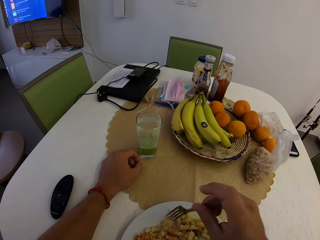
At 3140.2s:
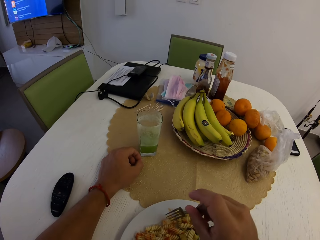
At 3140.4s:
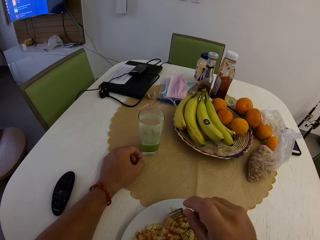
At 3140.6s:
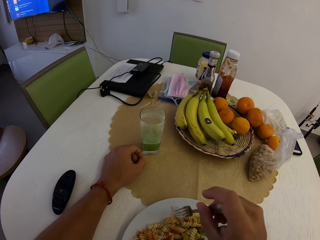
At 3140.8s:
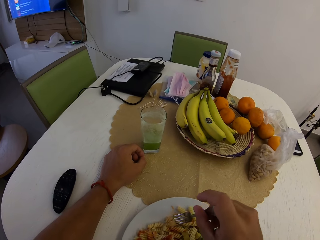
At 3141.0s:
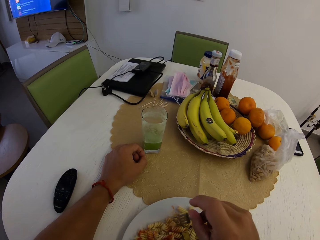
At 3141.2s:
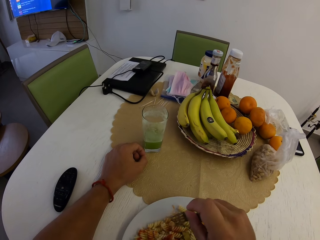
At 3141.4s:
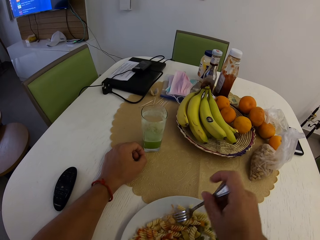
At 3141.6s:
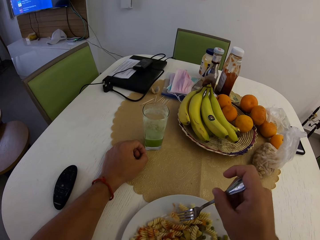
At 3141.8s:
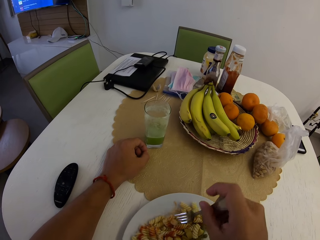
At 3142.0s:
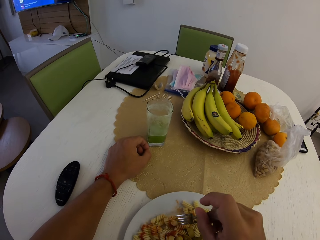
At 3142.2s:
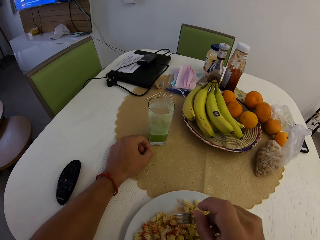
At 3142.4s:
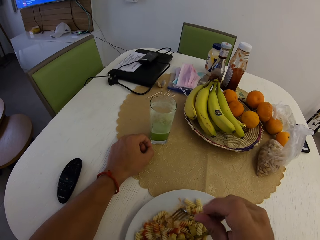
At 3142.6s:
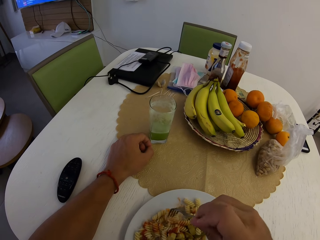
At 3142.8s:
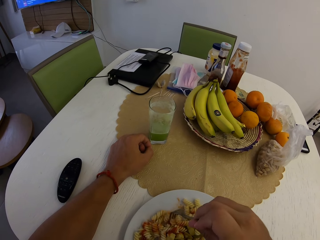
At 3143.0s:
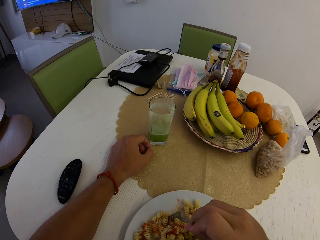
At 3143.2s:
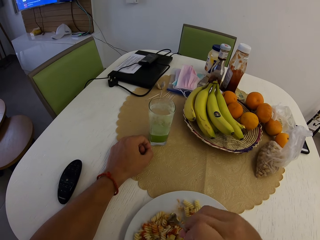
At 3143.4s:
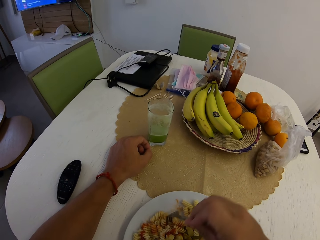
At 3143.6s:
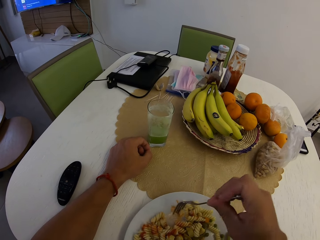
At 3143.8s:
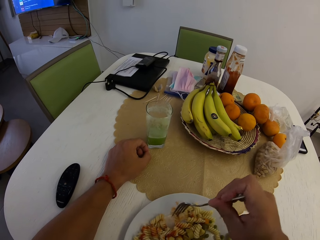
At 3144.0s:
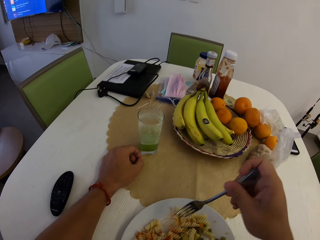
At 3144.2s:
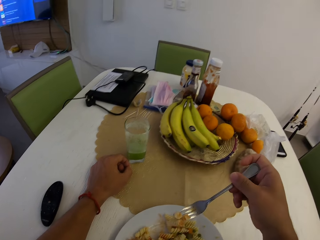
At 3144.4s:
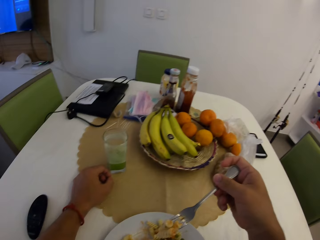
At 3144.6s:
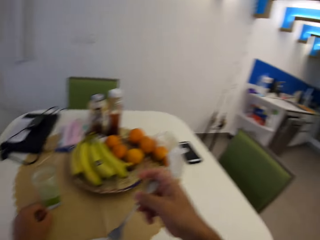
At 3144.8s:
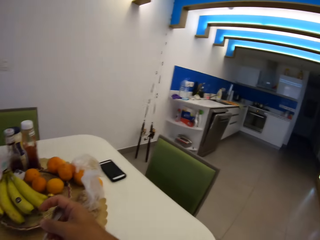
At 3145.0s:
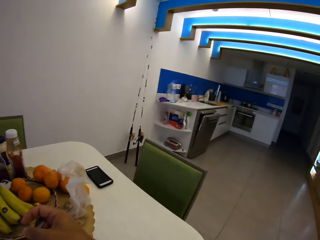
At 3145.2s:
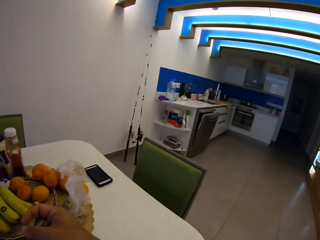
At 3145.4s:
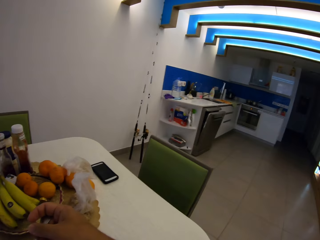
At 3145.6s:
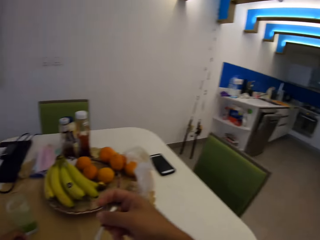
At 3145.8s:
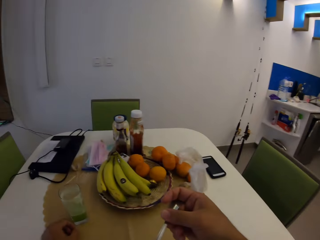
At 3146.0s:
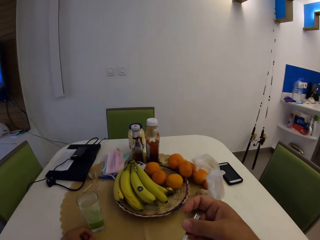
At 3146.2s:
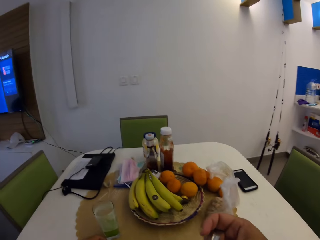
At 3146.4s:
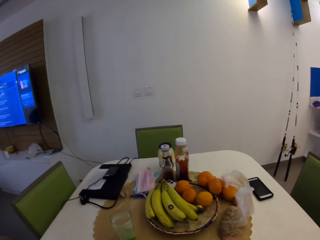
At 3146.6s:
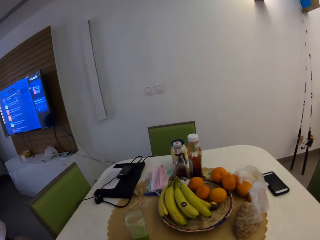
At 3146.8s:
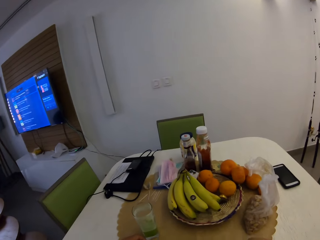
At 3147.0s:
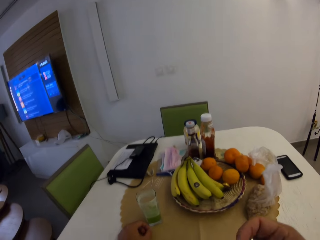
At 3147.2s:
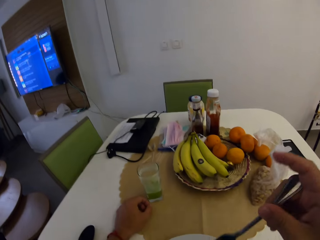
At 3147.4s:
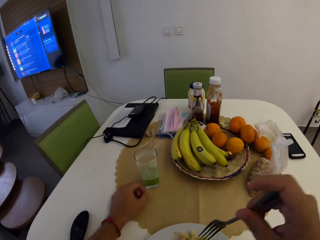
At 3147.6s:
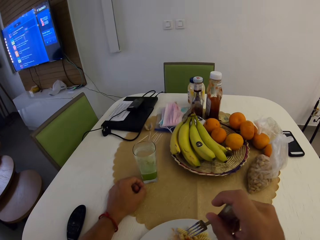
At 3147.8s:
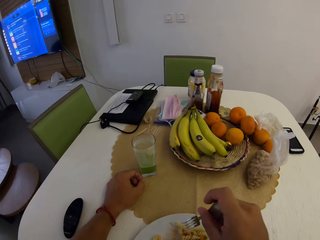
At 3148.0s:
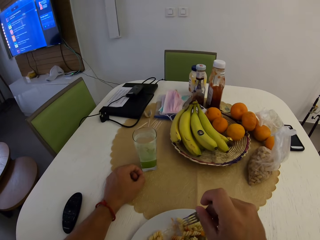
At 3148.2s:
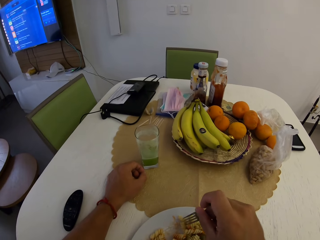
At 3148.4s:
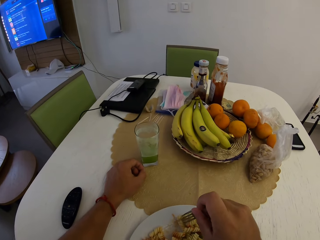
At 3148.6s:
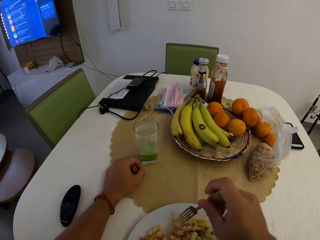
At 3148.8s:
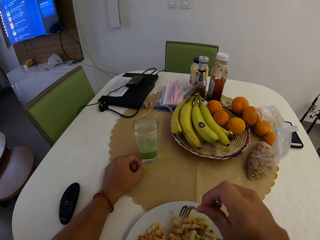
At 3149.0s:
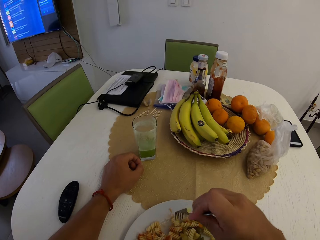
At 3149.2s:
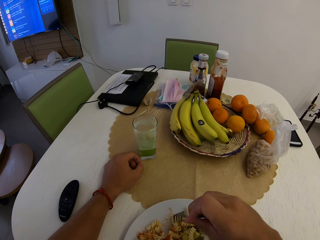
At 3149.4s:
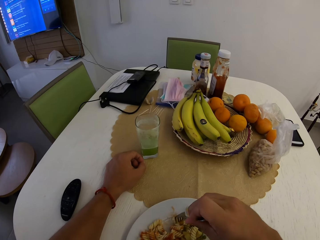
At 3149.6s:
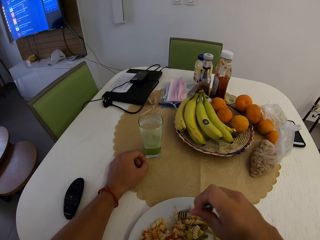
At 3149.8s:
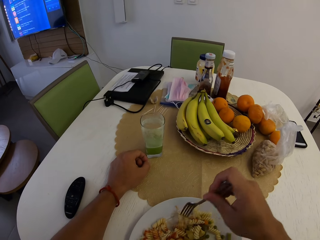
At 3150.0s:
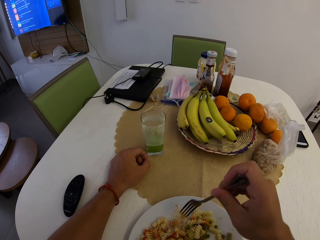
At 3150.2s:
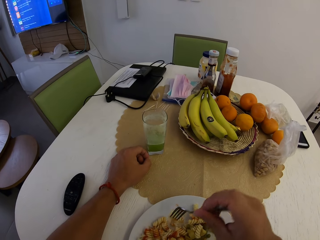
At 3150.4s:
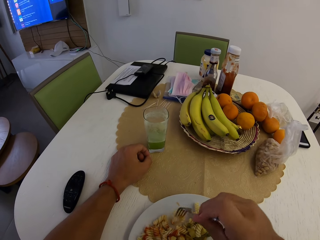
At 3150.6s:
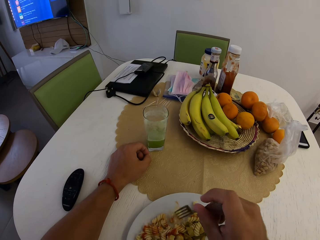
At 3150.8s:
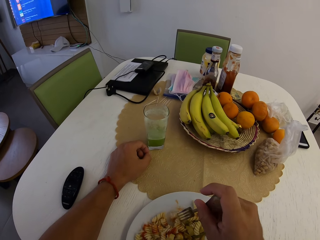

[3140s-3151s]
The camera wearer picks up pasta with a fork. They stare at the kitchen. They stare at the television. They pick up the pasta with the fork again.

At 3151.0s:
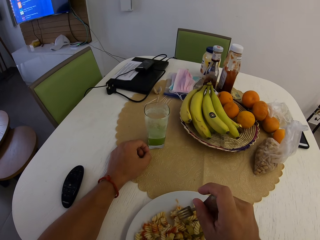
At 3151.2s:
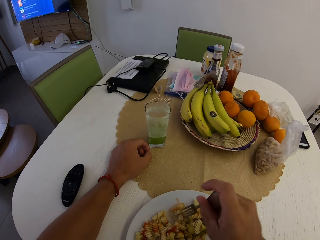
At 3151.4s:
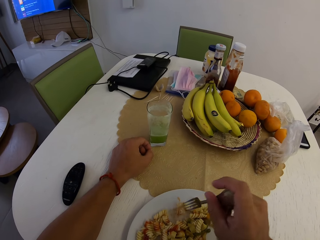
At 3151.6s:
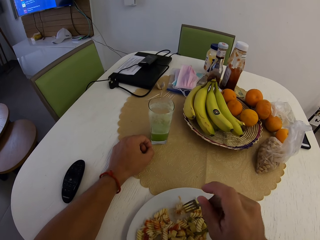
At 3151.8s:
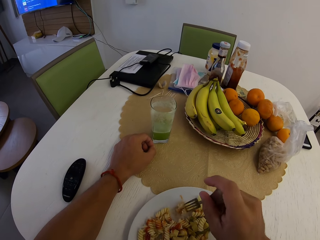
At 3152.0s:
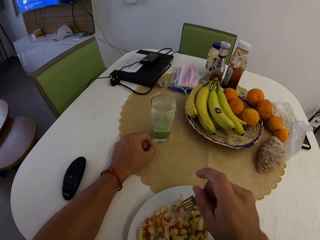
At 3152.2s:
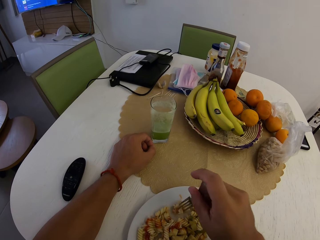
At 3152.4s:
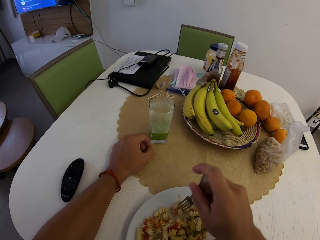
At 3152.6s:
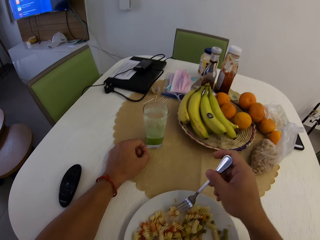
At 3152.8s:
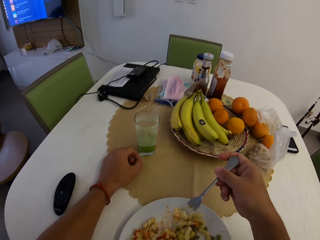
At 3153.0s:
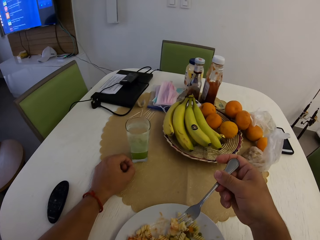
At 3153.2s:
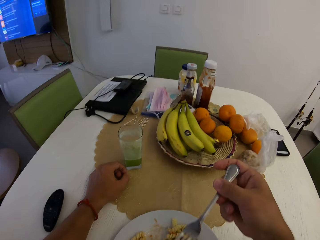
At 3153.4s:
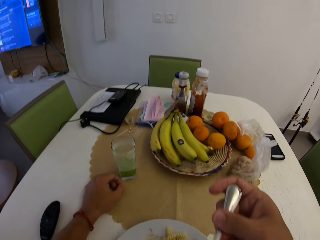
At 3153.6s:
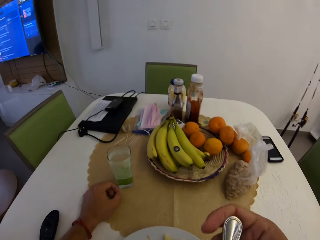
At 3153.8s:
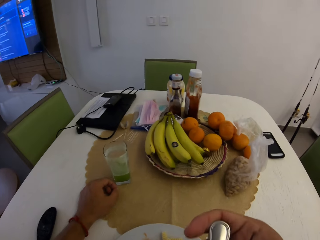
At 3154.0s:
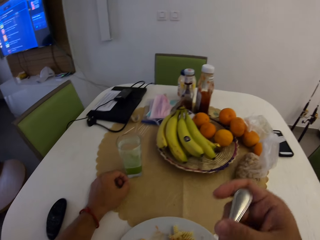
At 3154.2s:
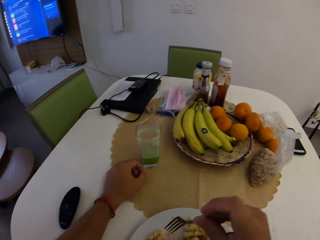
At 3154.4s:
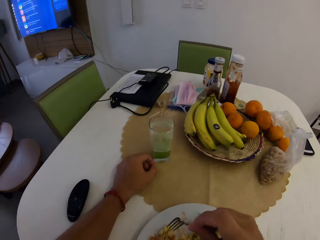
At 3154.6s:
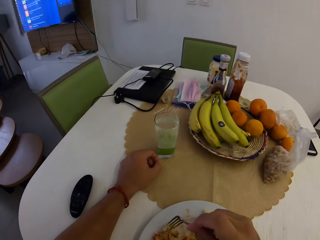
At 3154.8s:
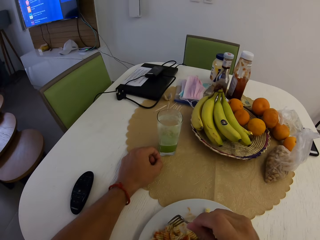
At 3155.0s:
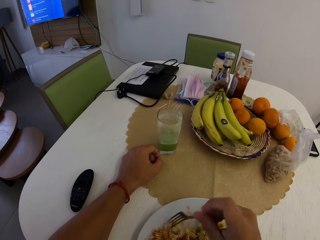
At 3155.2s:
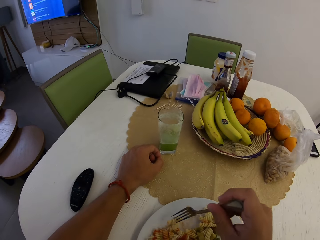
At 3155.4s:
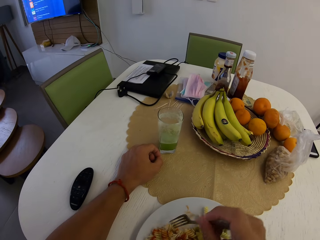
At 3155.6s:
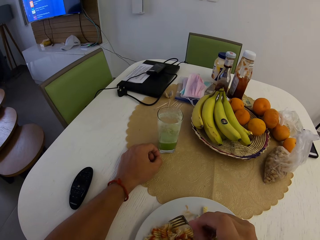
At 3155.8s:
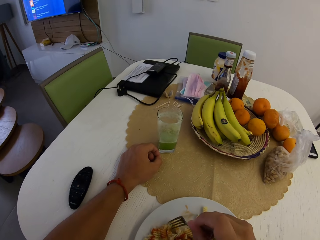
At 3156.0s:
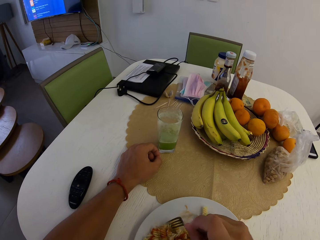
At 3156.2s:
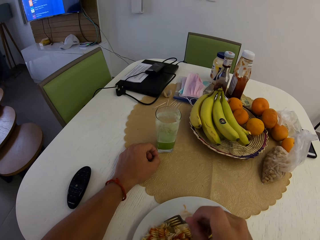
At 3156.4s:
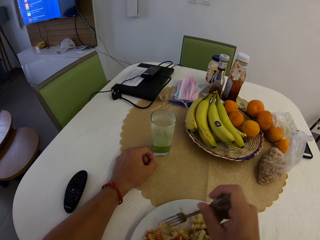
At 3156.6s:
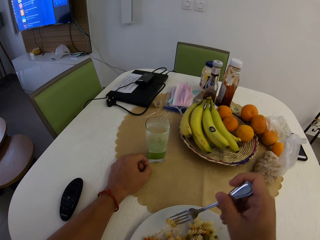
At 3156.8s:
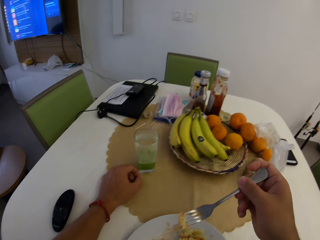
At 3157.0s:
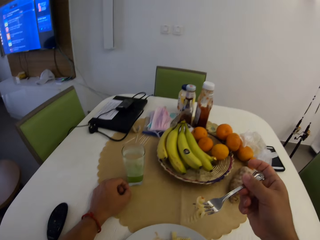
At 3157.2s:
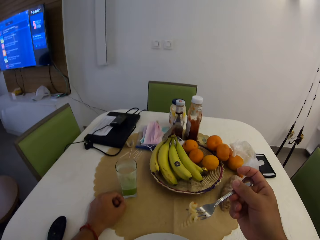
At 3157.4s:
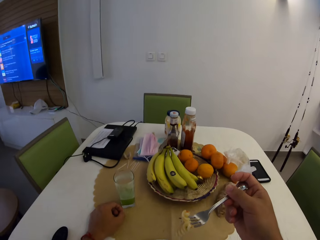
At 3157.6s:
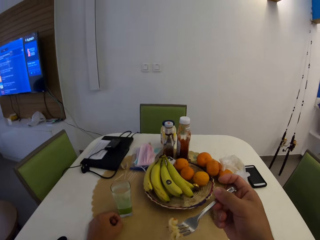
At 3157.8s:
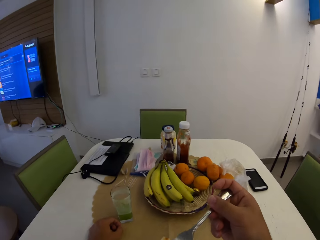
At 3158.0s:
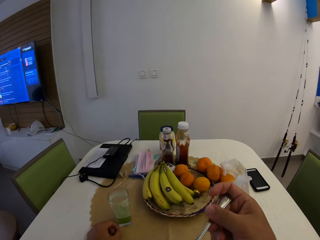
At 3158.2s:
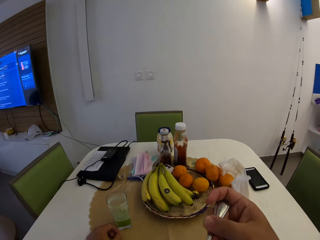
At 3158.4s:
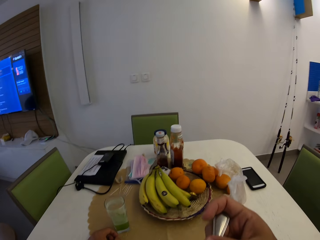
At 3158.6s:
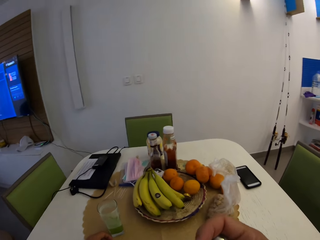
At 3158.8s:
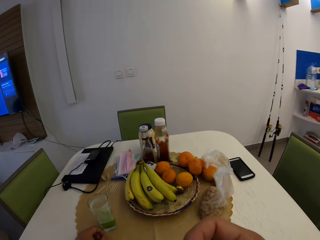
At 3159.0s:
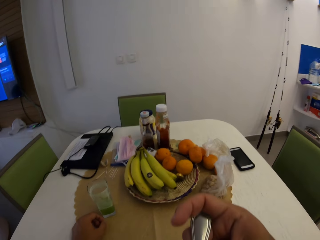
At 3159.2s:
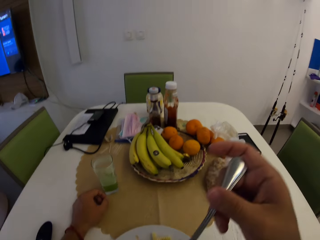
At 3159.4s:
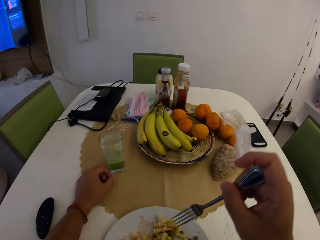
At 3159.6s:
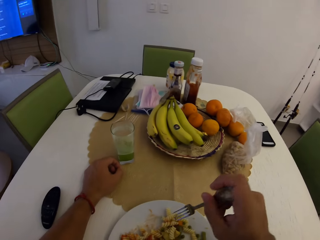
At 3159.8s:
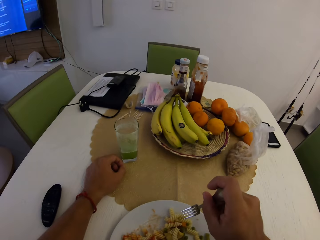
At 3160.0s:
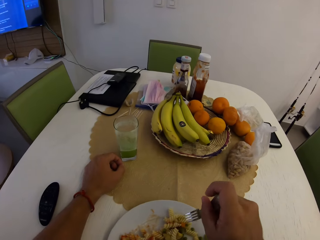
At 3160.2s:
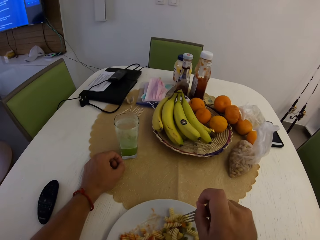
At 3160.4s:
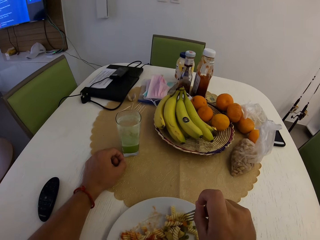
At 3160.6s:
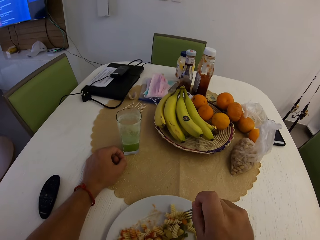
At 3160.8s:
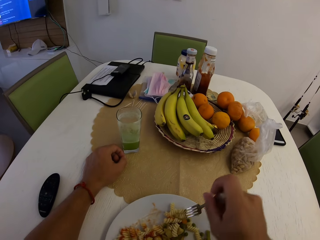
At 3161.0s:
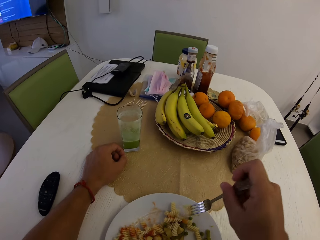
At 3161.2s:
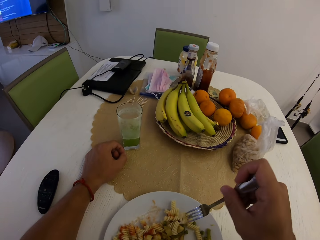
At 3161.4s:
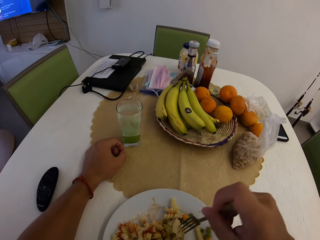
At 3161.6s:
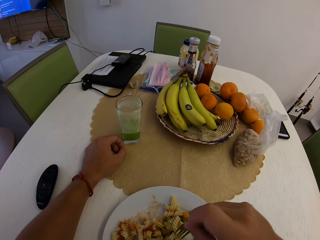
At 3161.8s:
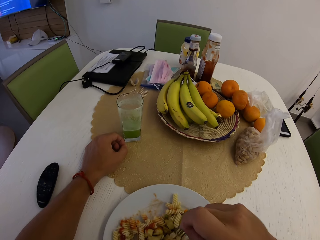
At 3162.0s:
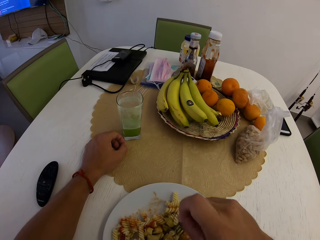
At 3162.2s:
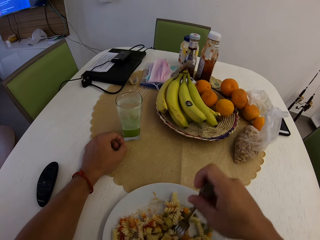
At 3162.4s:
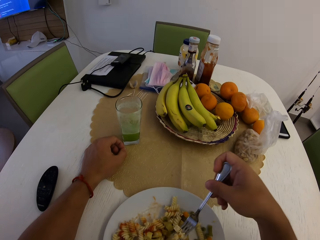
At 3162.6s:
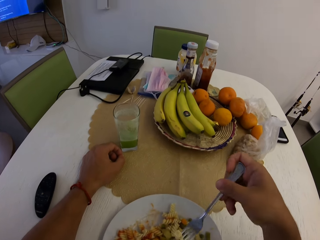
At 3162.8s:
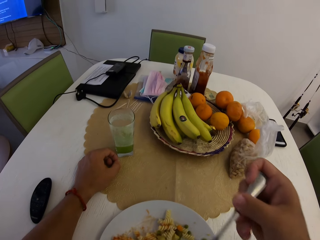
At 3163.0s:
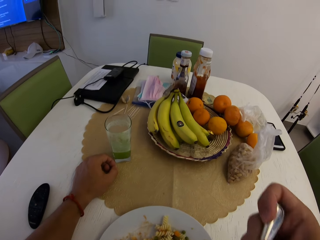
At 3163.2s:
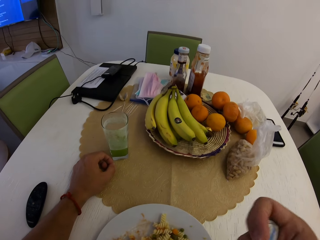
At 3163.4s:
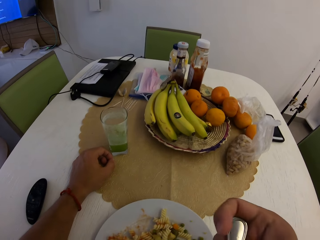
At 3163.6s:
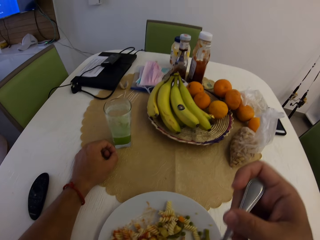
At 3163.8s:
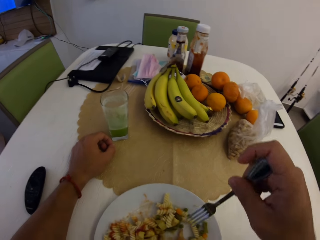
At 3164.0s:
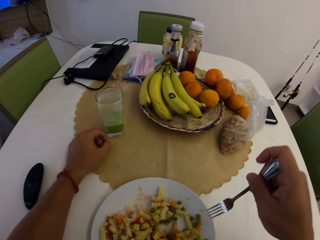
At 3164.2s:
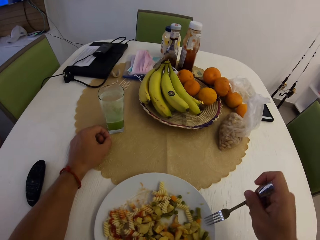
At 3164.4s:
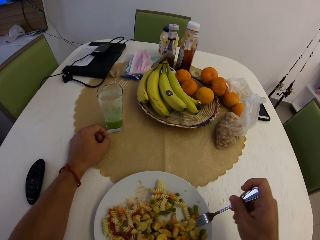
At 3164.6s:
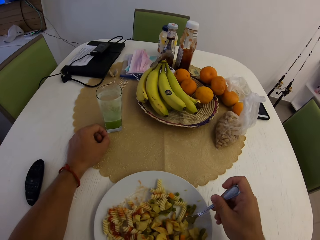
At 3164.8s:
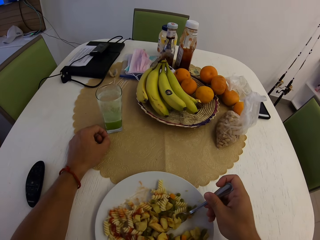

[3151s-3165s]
The camera wearer stares at the plate. They eat pasta with a fork. They pick up the pasta with the fork. They eat the pasta with the fork. They pick up the pasta with the fork. They eat the pasta with the fork.
